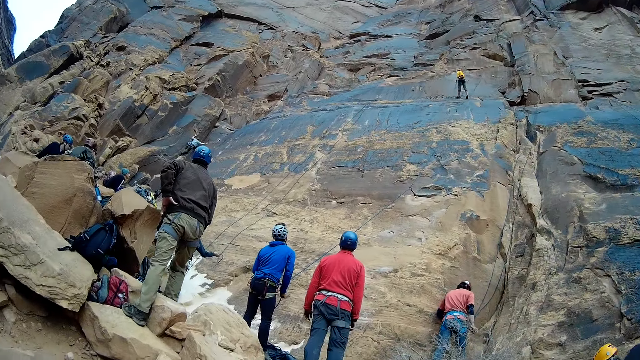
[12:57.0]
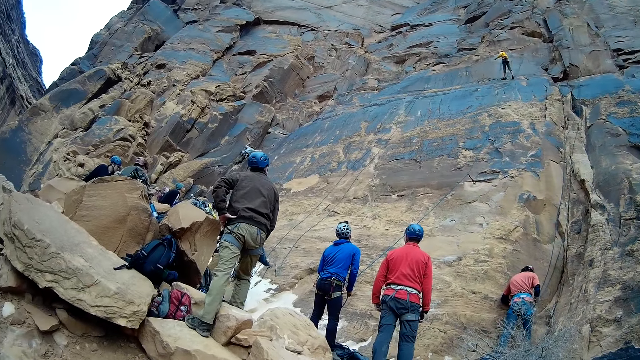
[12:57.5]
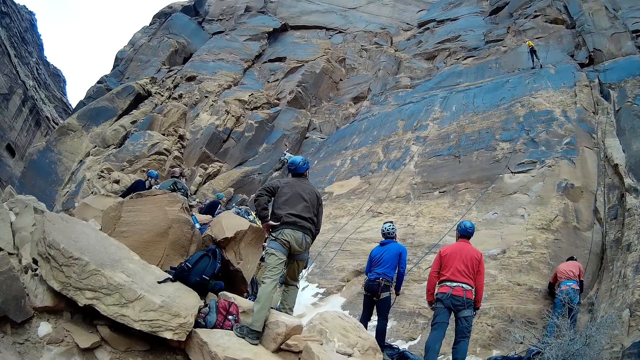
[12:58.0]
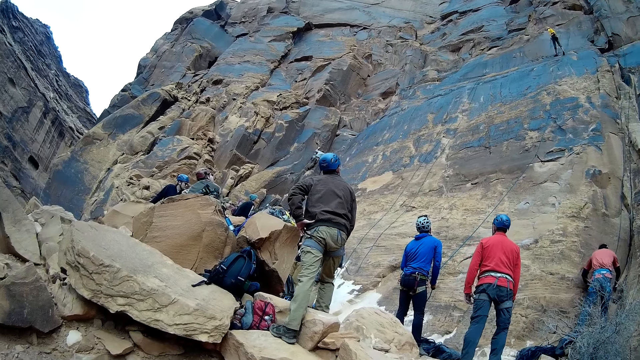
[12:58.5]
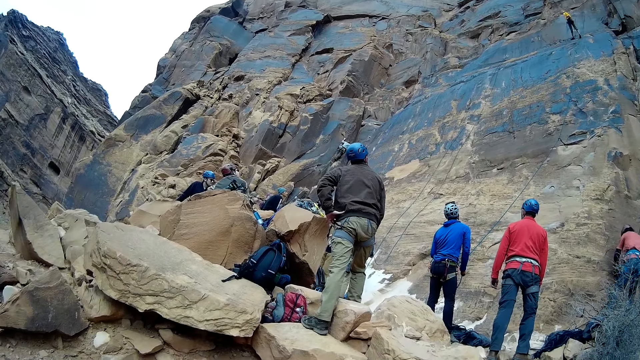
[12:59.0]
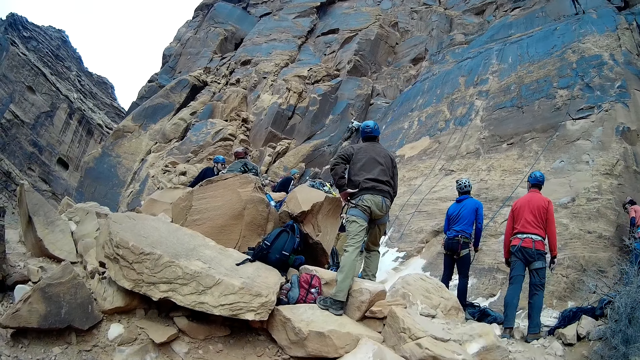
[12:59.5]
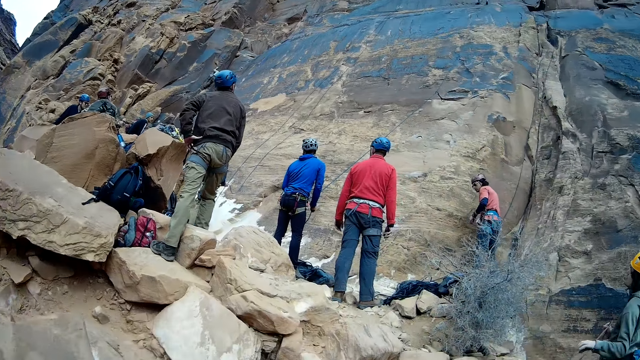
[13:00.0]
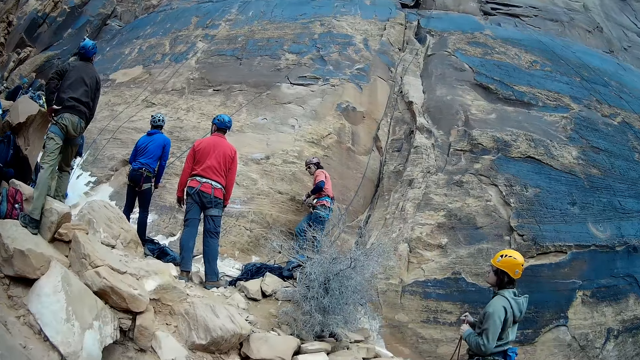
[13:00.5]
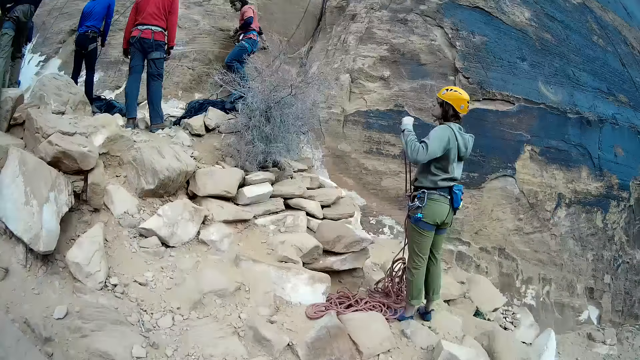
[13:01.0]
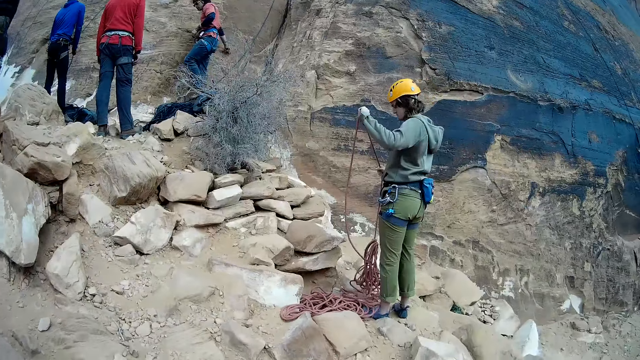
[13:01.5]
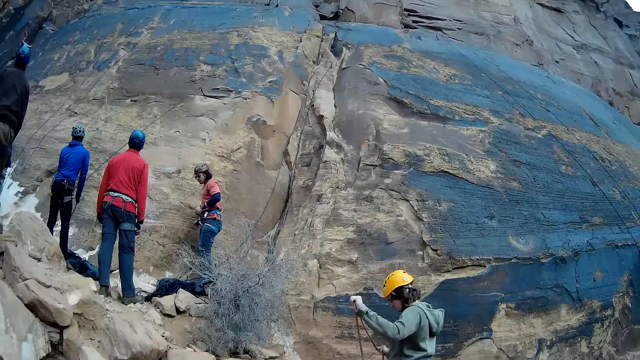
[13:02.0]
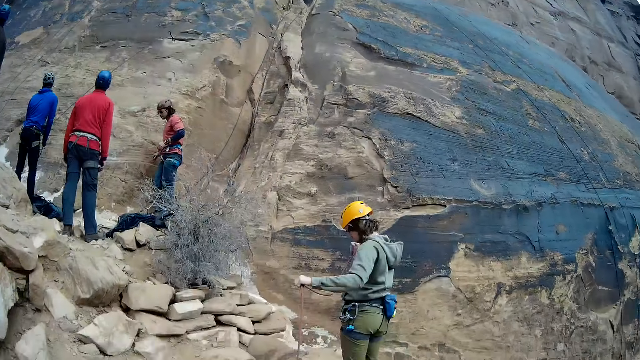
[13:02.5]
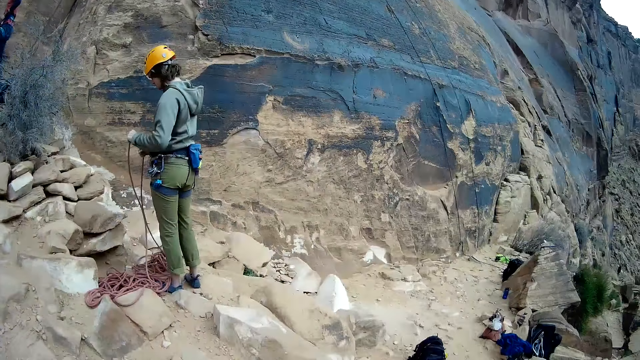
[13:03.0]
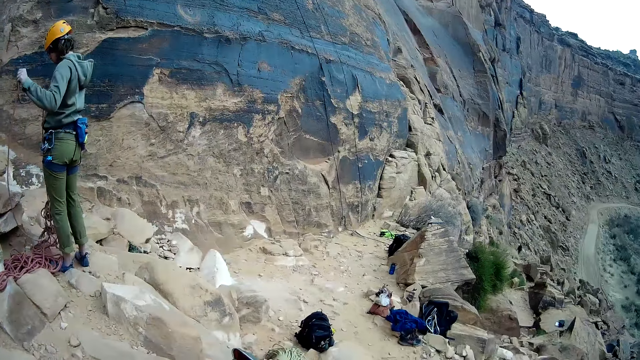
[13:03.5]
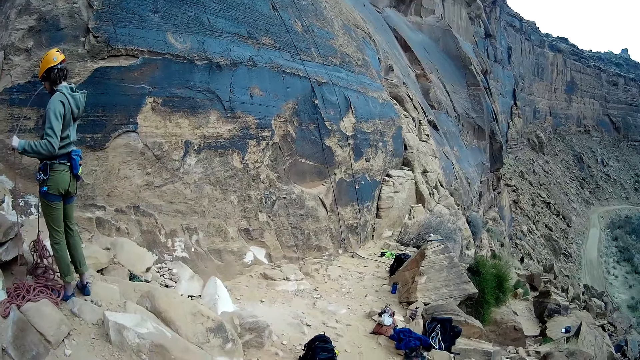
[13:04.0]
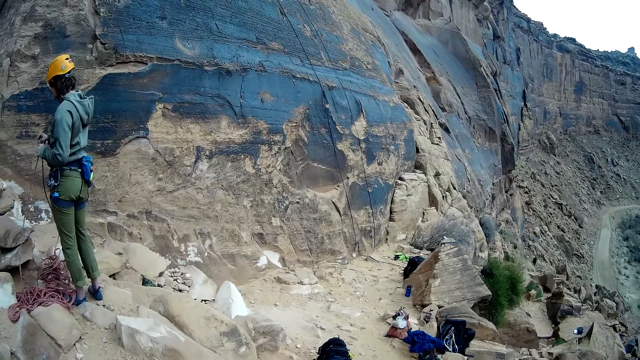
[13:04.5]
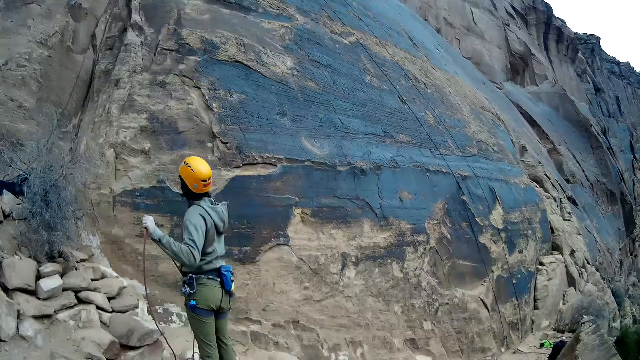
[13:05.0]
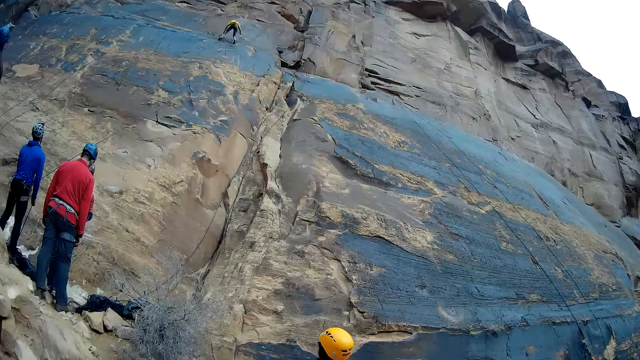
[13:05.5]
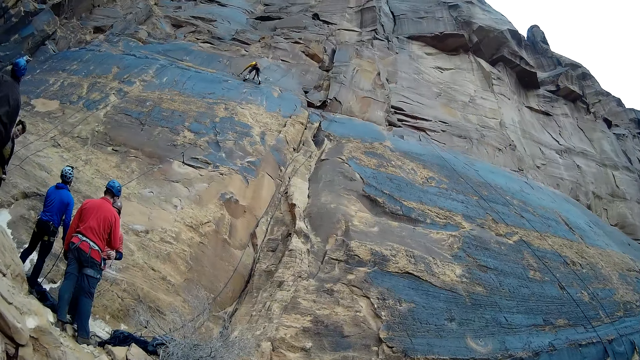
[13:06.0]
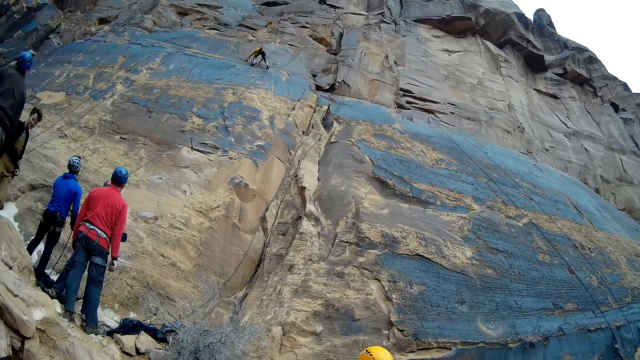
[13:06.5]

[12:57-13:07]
The man opens up the rope bundle with both hands.

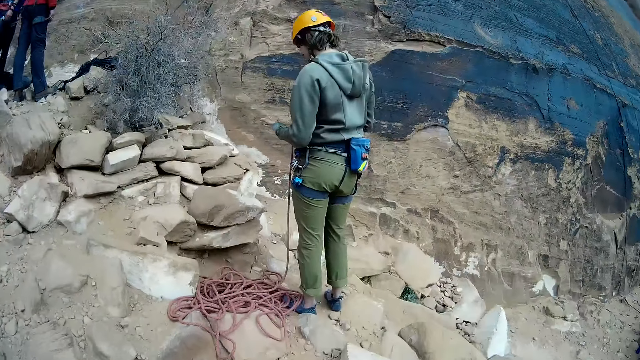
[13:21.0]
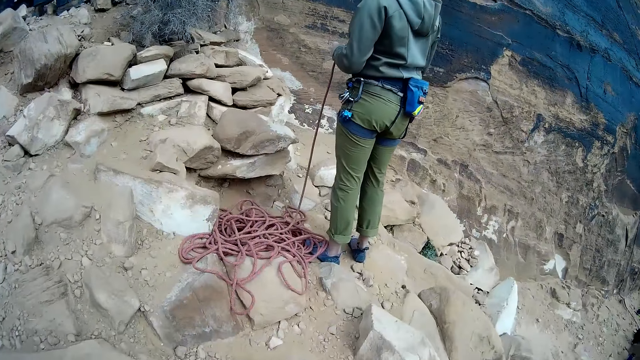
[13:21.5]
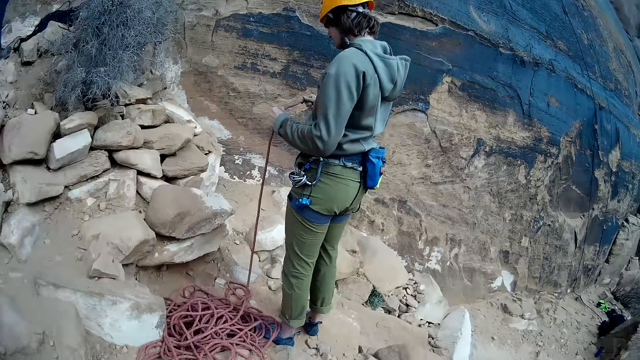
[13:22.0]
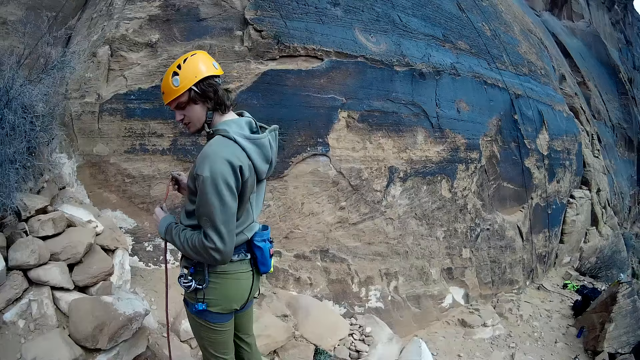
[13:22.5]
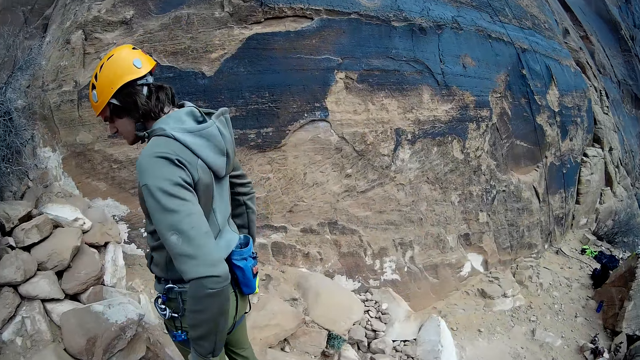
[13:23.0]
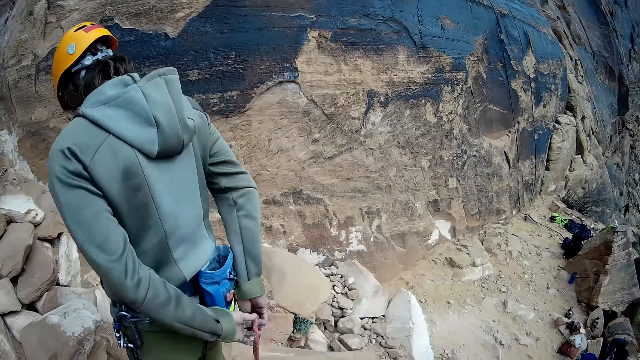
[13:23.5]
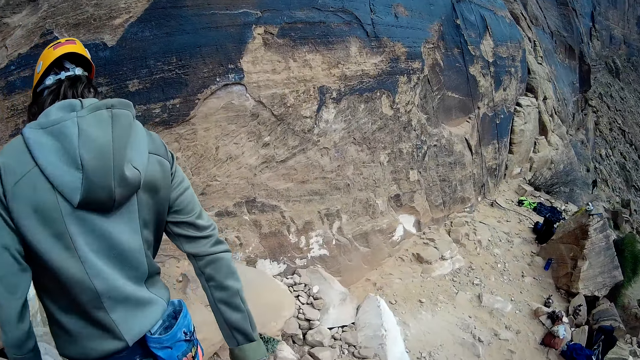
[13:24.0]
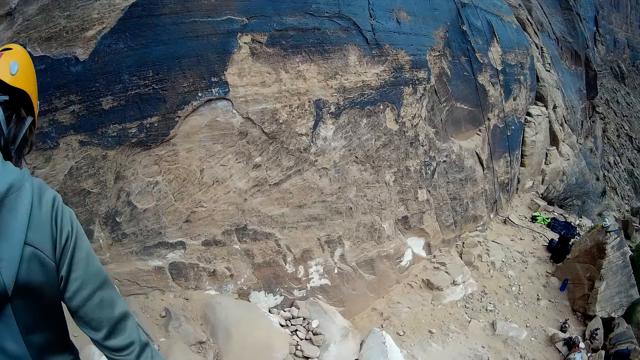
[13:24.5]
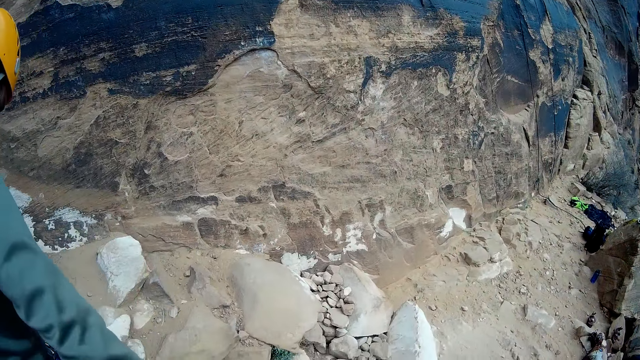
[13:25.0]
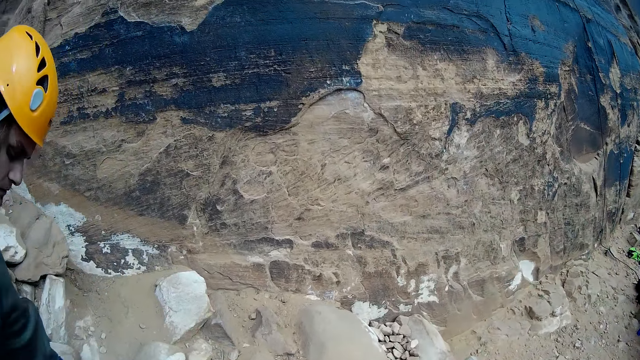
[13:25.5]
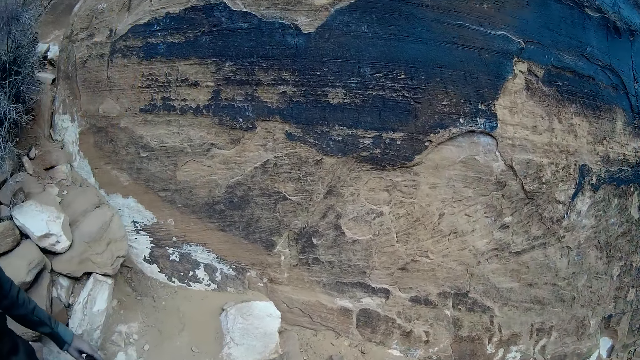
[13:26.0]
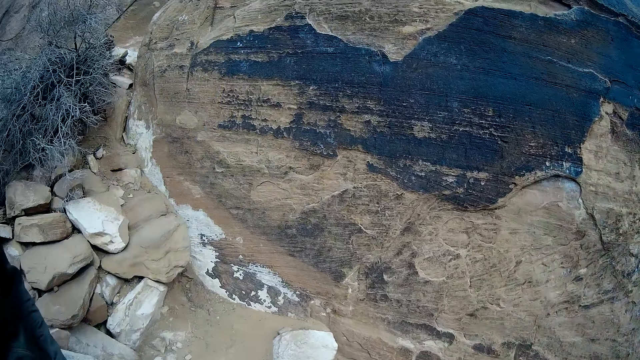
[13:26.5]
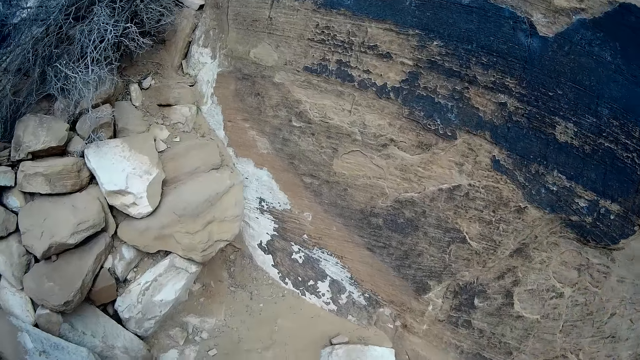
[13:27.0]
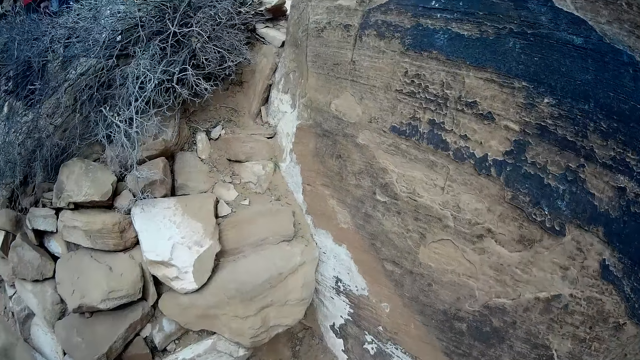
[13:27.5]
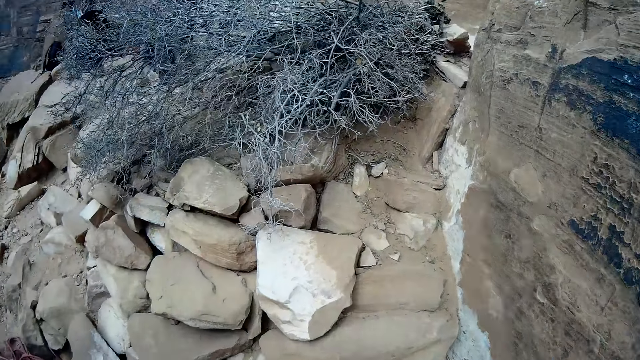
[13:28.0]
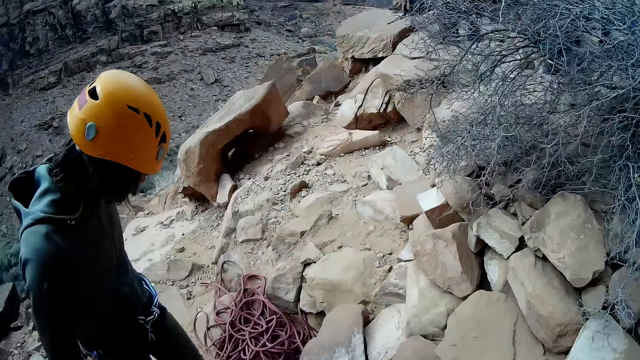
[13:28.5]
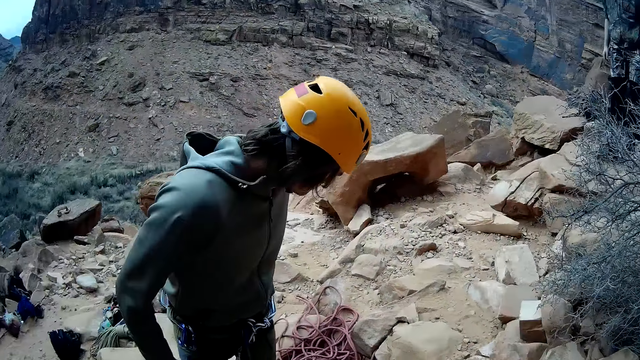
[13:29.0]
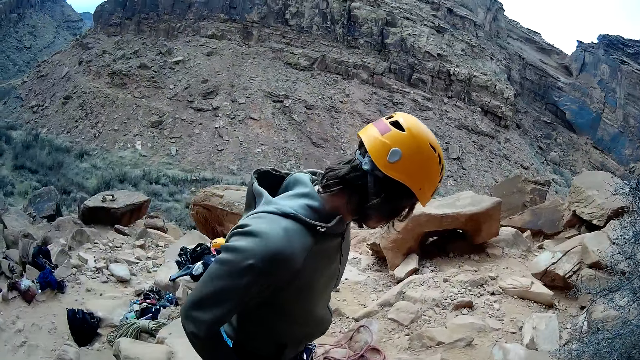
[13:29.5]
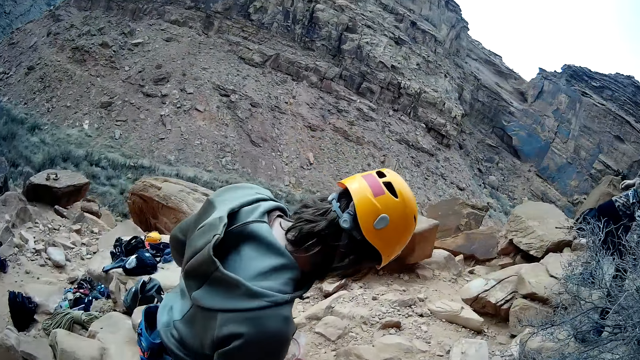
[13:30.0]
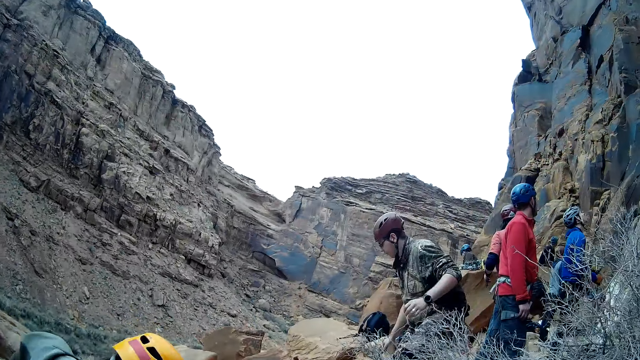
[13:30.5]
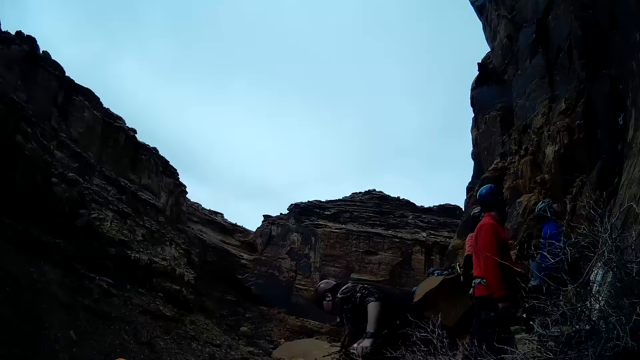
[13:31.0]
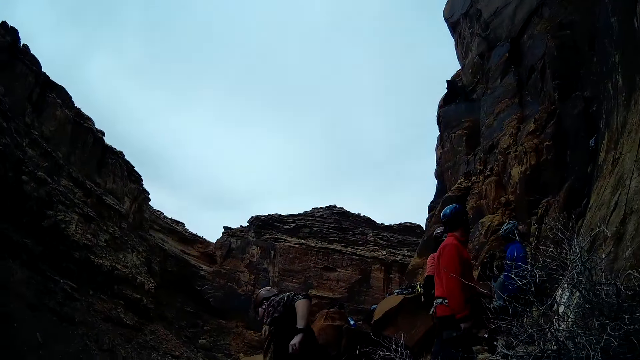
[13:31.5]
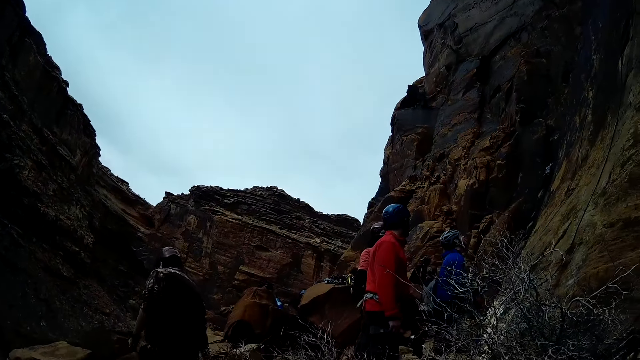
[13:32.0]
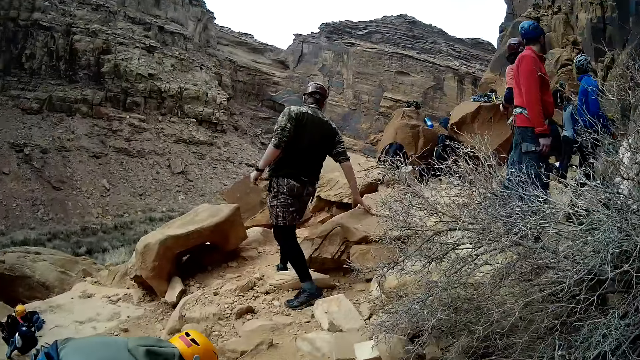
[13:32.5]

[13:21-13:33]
The camera wearer walks around.
